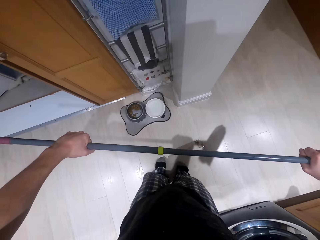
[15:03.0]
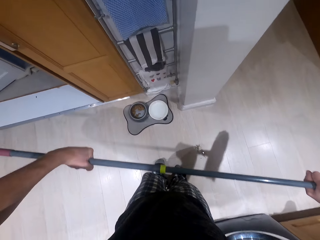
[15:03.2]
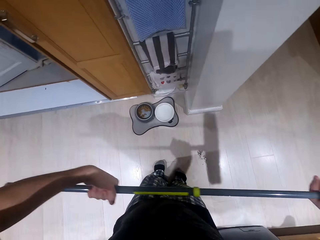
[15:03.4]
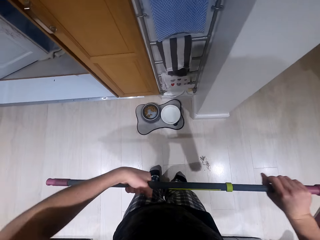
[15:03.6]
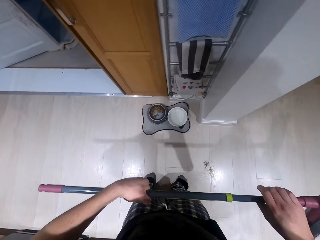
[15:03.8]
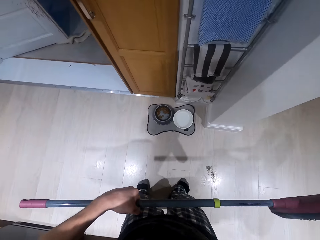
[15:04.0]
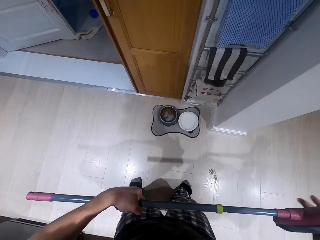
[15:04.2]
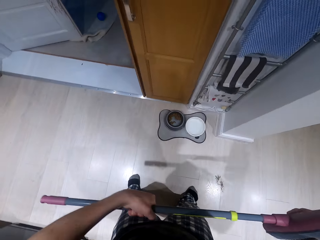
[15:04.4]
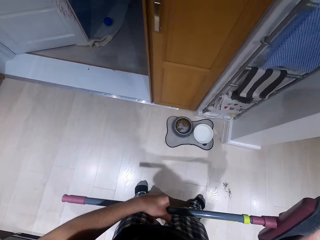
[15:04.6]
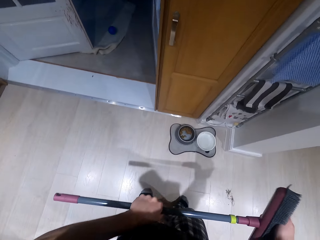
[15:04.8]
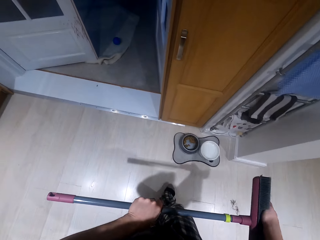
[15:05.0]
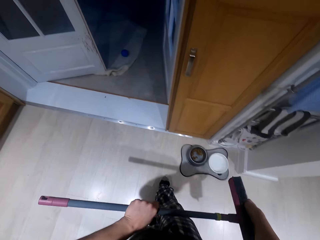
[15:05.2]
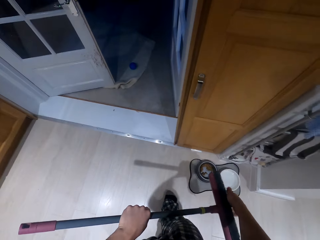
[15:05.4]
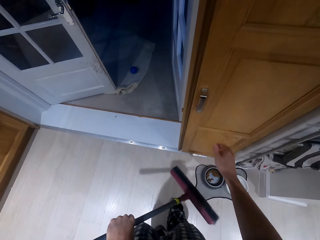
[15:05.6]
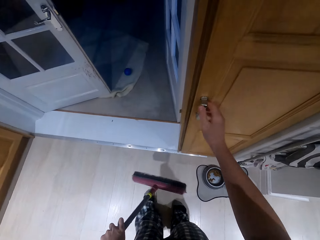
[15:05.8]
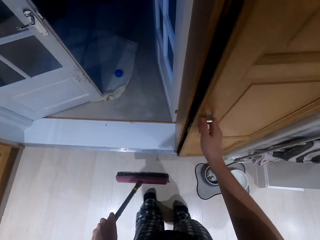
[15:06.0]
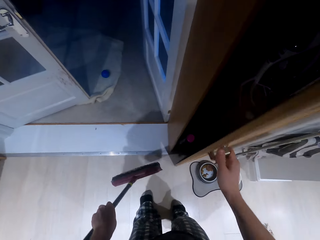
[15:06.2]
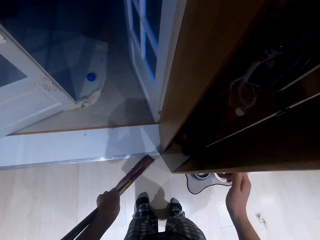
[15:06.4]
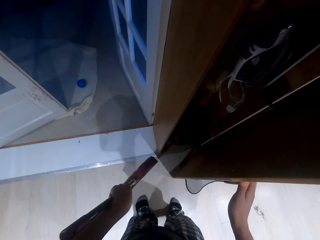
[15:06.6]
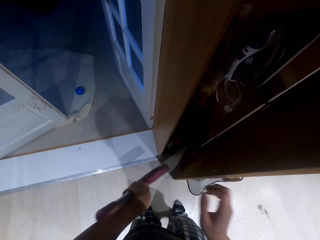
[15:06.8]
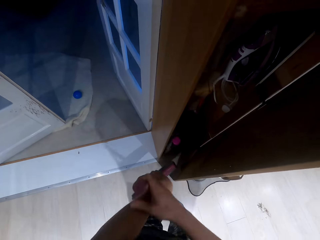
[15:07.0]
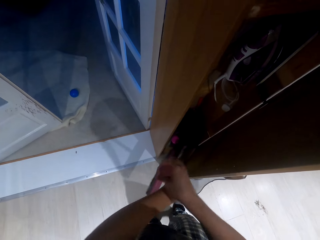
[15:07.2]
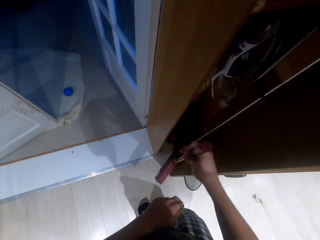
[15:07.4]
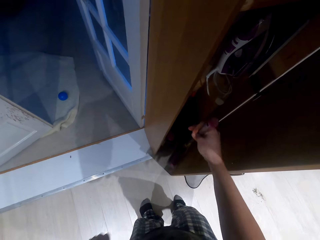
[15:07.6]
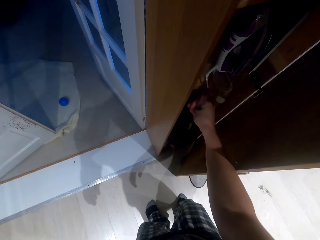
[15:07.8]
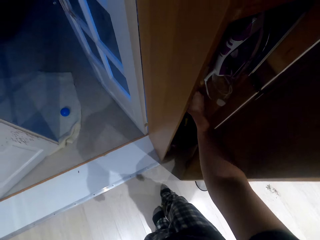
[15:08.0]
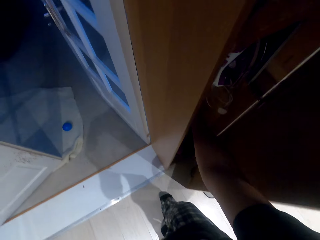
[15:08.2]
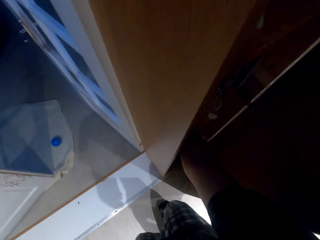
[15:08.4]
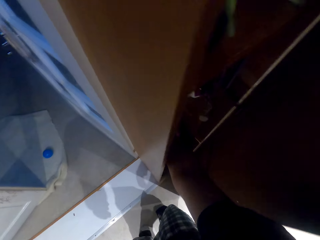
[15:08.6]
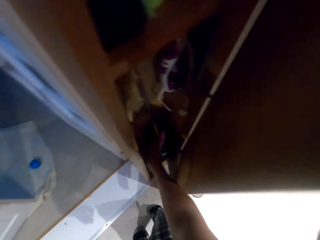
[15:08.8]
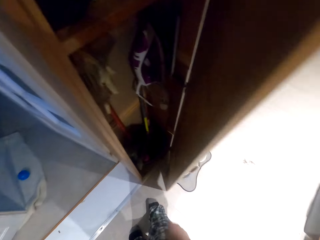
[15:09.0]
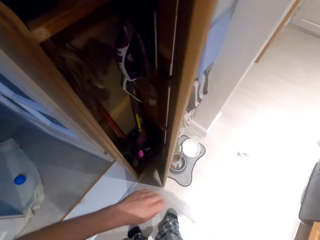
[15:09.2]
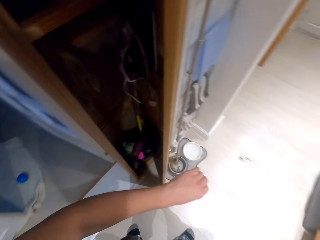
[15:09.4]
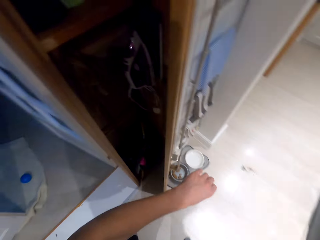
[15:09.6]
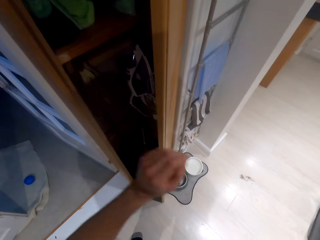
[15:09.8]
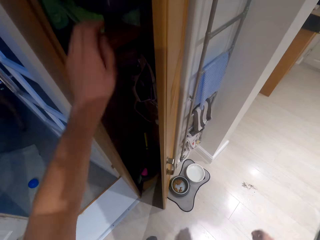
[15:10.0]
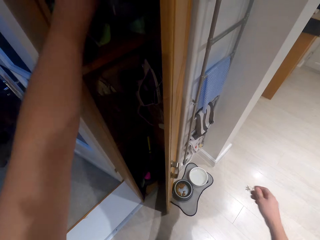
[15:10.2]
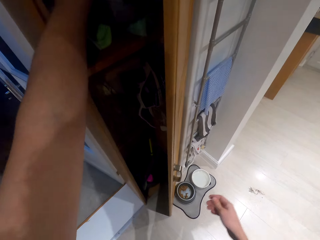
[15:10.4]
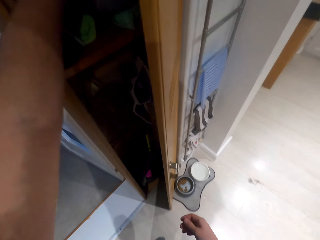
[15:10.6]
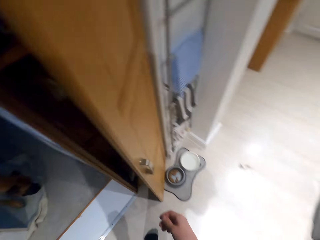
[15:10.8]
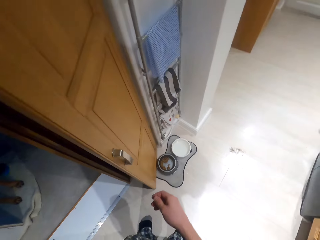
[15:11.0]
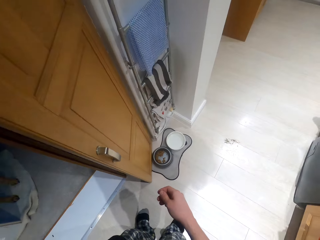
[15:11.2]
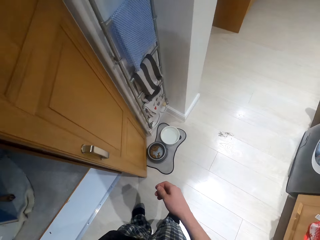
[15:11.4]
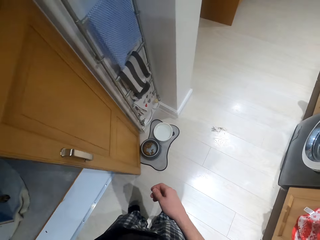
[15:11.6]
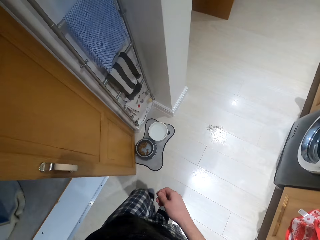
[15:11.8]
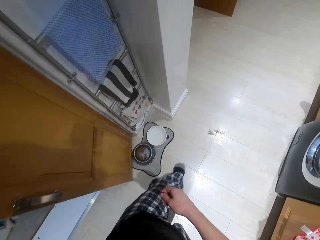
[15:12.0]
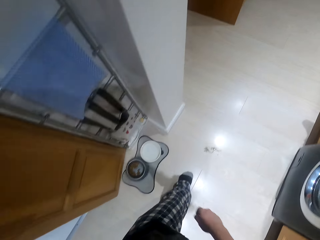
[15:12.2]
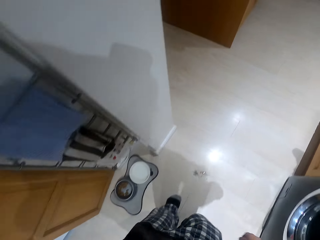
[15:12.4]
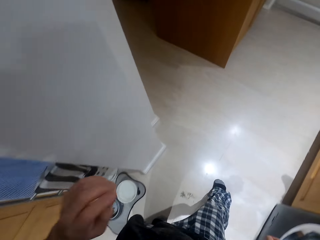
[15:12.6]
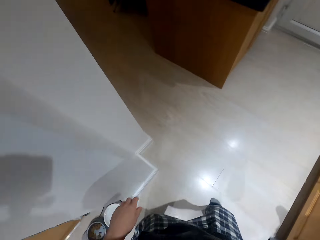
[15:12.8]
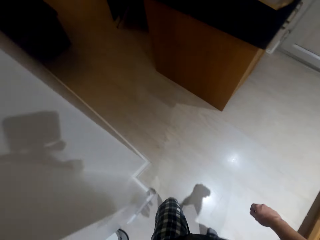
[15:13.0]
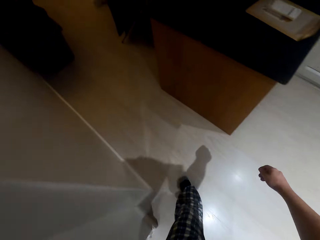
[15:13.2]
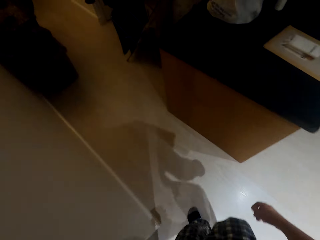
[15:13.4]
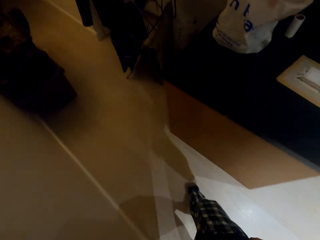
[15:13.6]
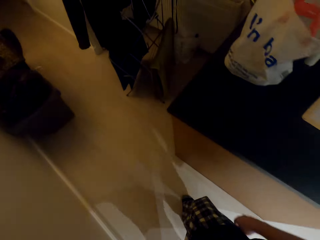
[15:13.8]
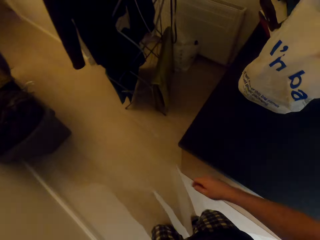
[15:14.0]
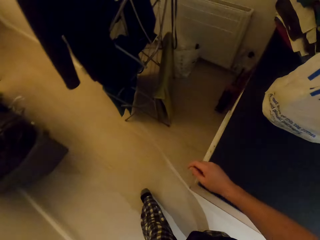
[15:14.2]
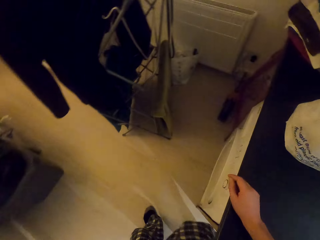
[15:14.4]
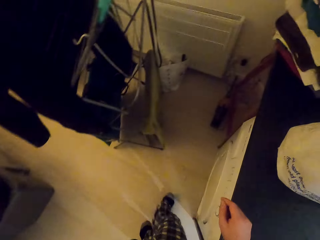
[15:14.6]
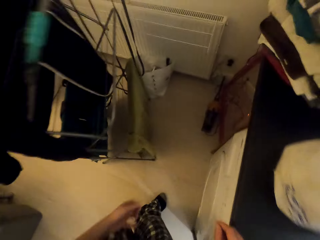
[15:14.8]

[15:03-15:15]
The camera wearer holds the brush in his hands. He opens the cabinet. He puts the brush stick in the cabinet. He closes the cabinet. He picks something from the cabinet. He moves around.

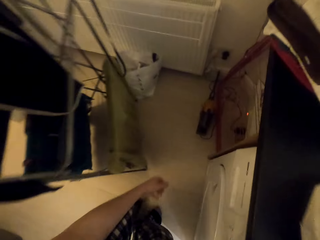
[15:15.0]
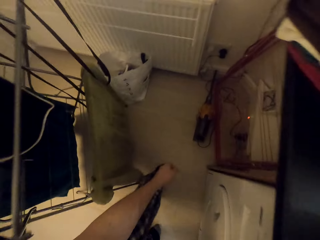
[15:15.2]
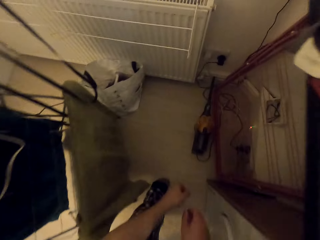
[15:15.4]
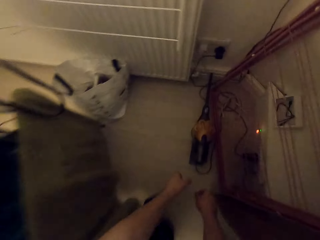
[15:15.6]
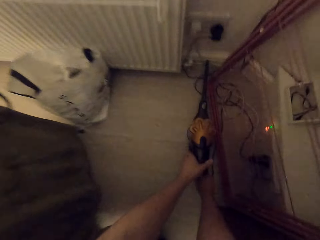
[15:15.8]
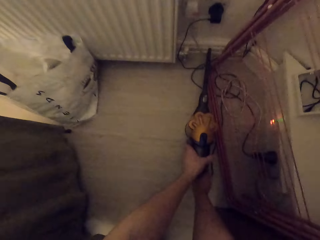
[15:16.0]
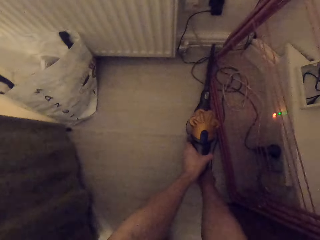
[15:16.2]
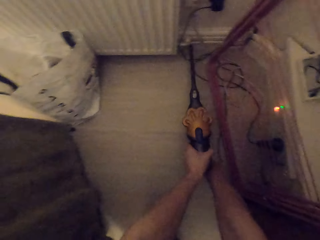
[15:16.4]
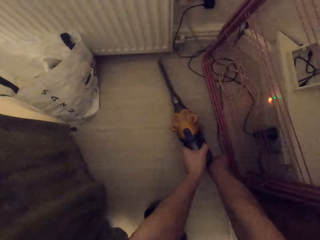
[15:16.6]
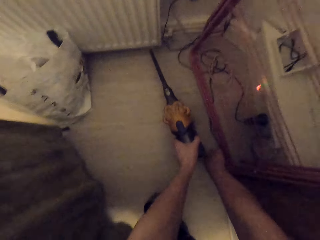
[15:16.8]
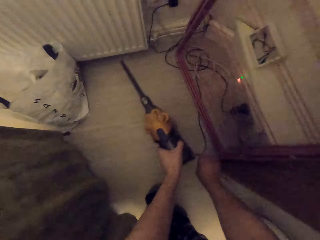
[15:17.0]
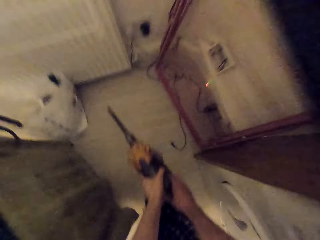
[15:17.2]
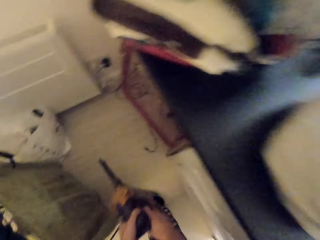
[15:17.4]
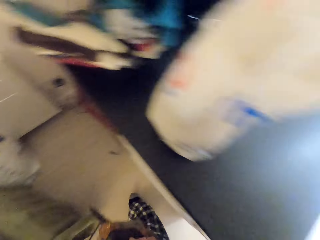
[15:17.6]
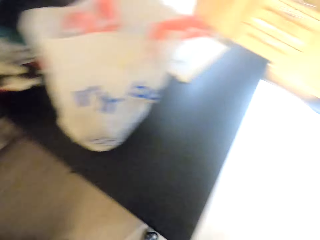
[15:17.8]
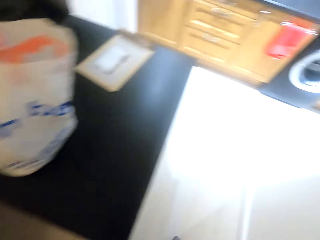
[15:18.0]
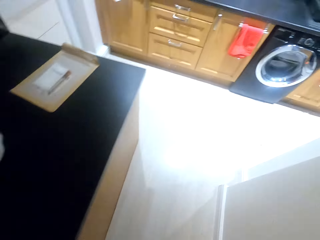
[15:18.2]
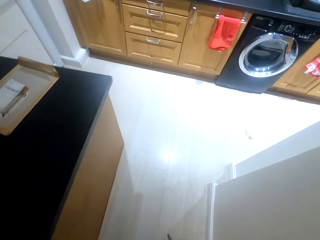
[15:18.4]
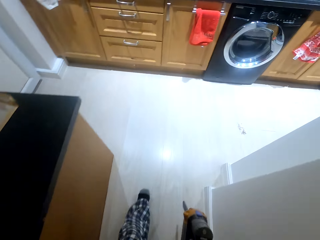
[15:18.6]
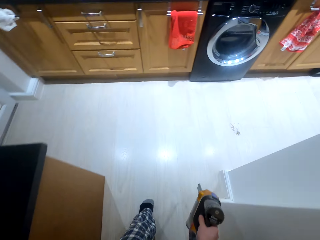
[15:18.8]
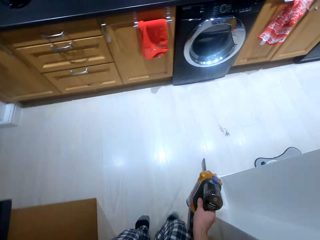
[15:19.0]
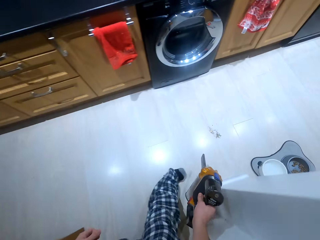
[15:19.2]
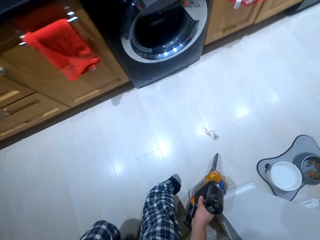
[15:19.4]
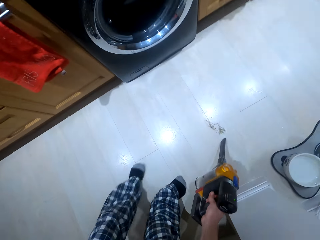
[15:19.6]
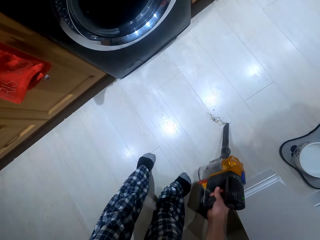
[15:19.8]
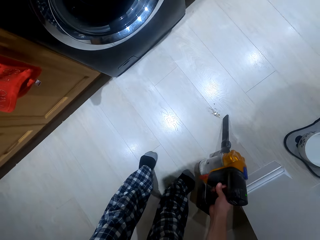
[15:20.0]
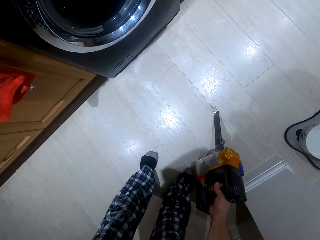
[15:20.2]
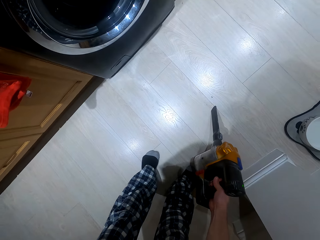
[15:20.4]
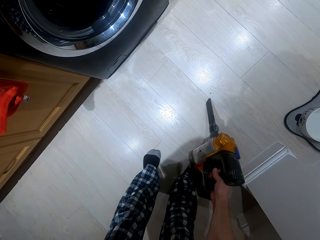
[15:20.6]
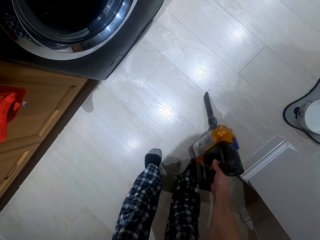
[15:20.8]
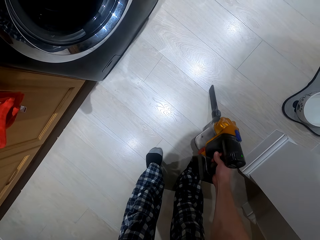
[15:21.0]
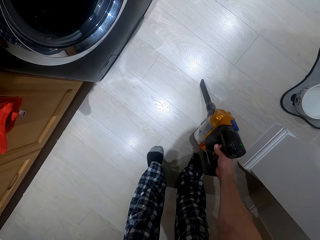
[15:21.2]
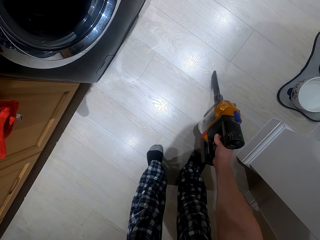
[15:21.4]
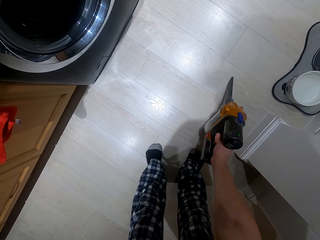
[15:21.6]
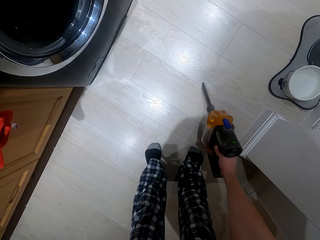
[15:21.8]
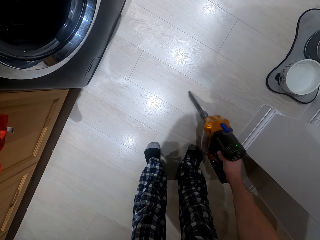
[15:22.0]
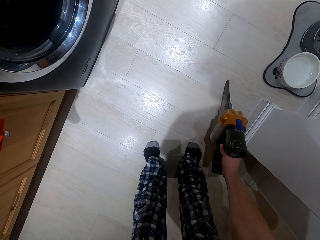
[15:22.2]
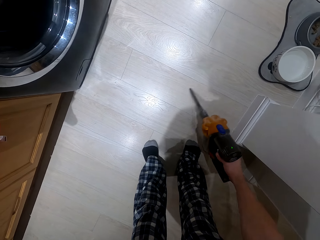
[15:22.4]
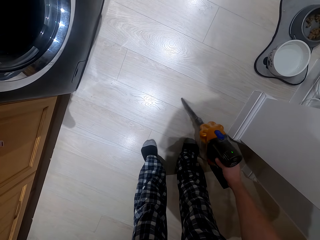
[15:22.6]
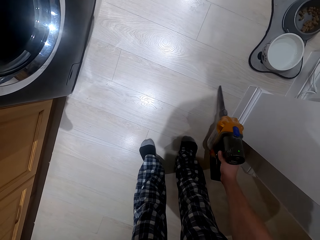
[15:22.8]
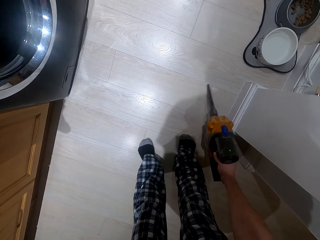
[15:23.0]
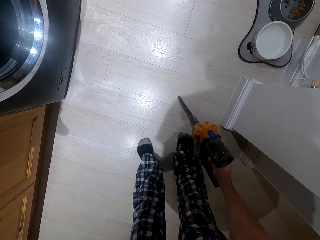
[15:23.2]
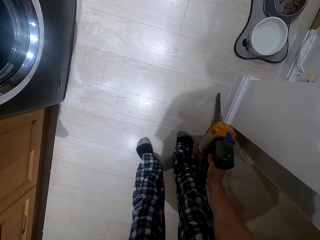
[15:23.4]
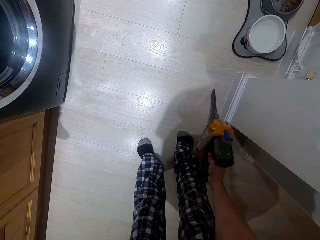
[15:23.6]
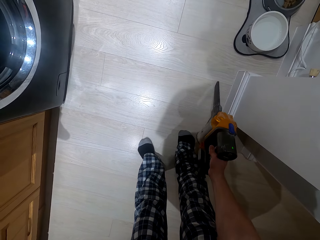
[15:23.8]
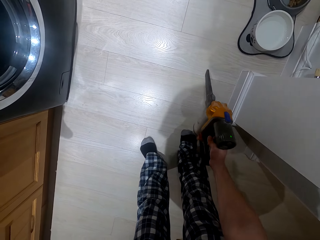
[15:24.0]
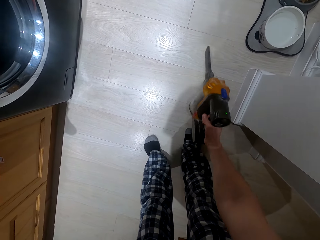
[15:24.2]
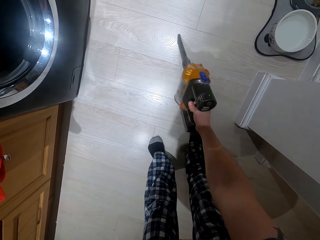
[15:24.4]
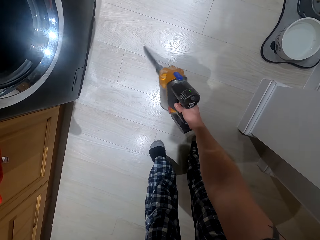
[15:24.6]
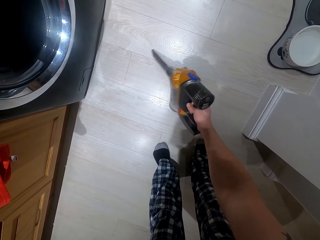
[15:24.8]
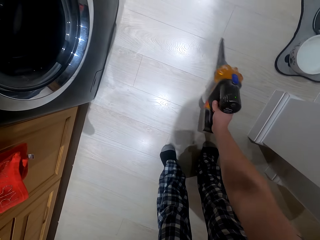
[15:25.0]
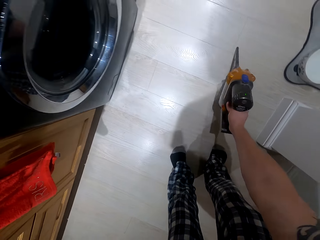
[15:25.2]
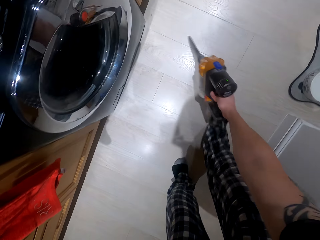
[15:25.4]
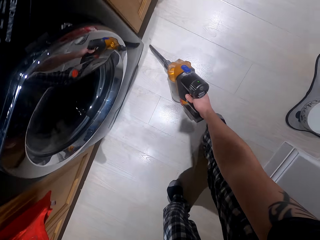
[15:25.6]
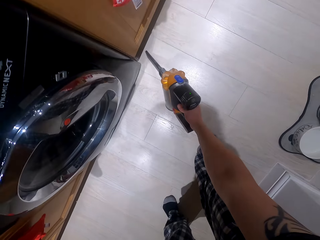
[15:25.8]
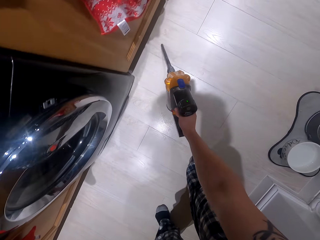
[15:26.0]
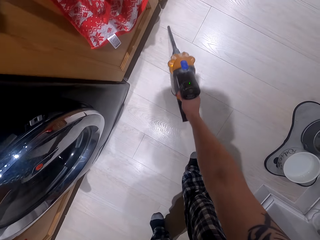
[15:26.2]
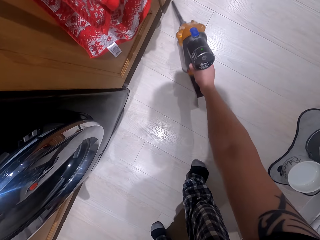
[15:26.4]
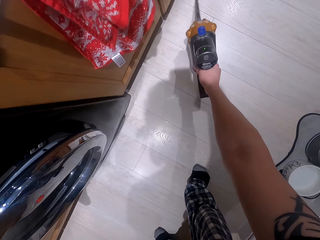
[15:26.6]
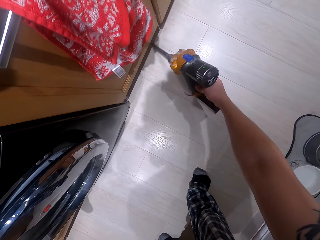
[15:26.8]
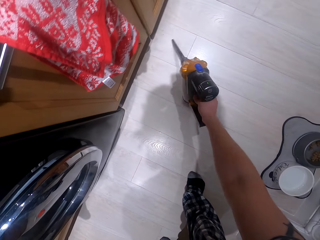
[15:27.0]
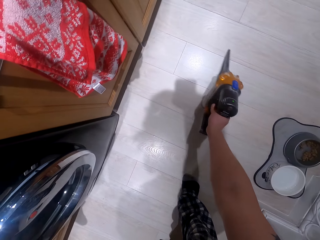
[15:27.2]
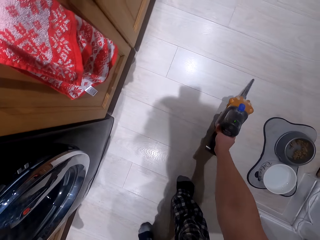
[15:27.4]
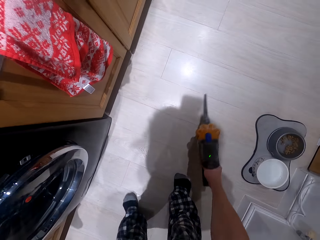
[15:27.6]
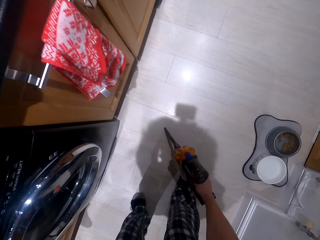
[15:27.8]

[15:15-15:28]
The camera wearer picks up a vacuum cleaner or machine gun. They walk. They collect the dust. They grind the floor with the machine gun.
